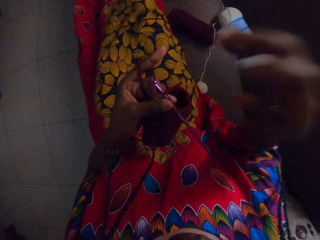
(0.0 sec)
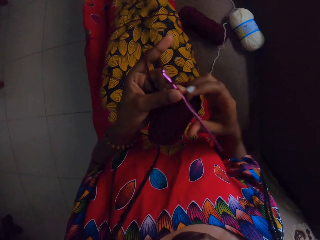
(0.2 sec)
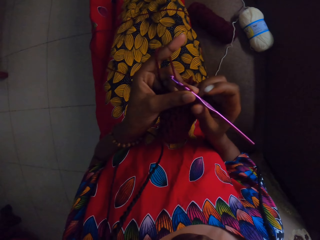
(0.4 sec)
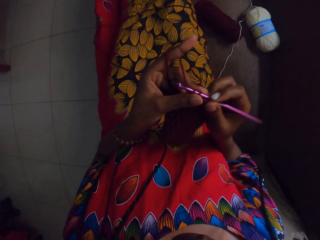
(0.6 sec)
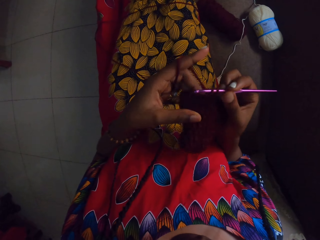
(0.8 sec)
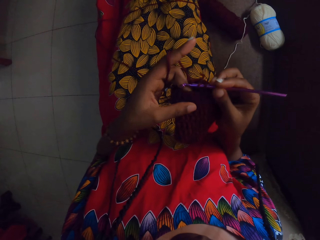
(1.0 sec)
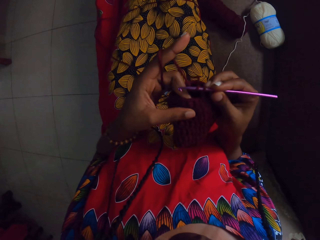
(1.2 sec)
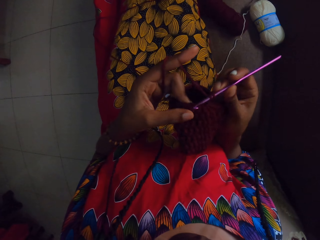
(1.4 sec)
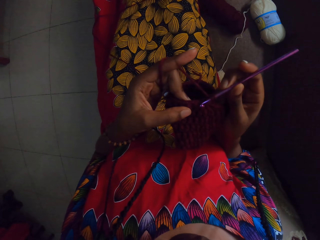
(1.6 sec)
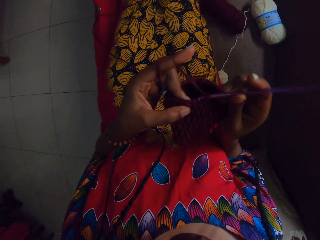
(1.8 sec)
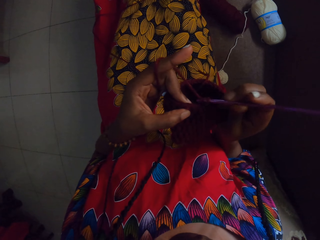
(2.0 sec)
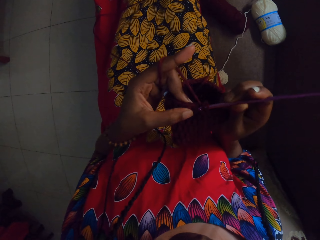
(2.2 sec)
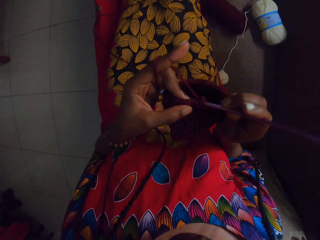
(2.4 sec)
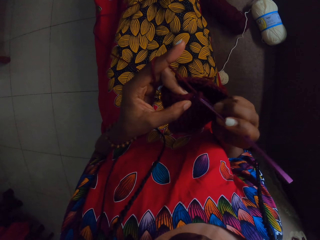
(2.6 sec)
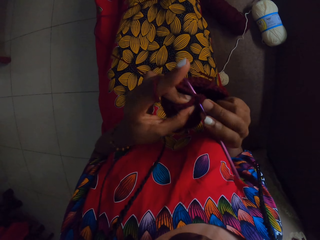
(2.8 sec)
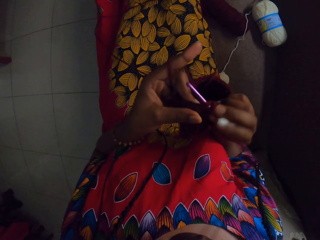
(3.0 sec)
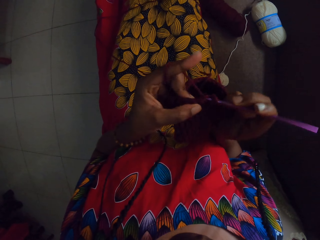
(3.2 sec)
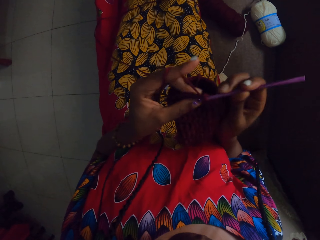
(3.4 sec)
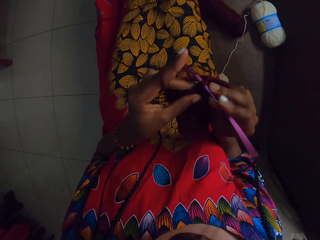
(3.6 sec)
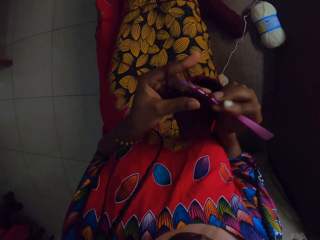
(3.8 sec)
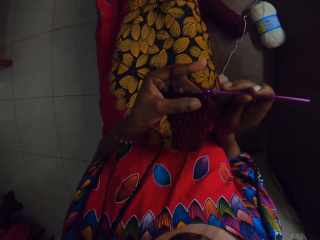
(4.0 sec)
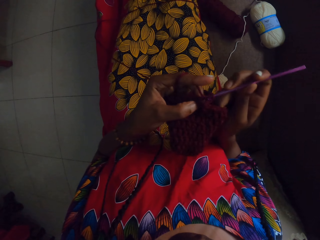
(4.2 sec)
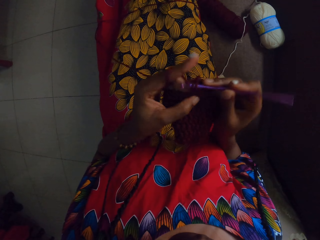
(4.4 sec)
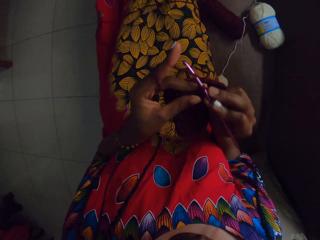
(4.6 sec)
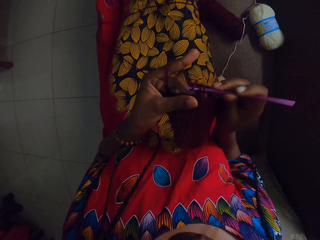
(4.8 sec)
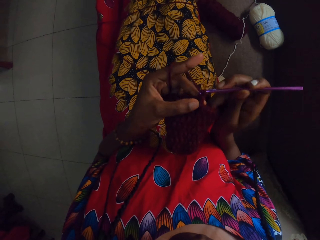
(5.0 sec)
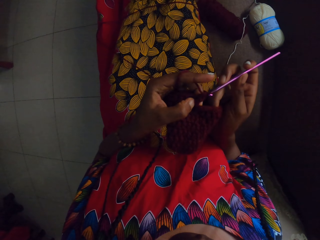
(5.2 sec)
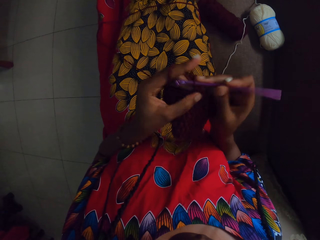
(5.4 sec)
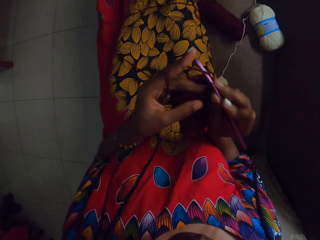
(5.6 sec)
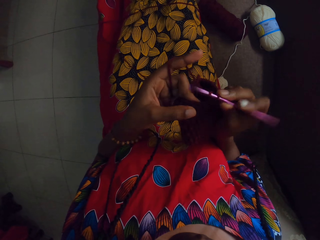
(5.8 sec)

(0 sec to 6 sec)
The camera wearer holds a crochet wool and a crochet hook with her left hand. She passes the crochet hook from her left hand to her right hand. She crochets the crochet wool with the crochet hook.

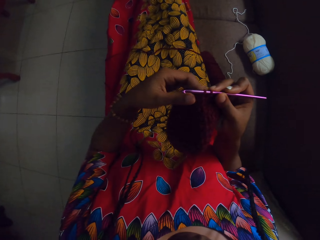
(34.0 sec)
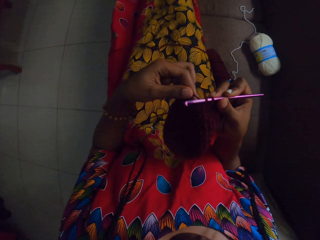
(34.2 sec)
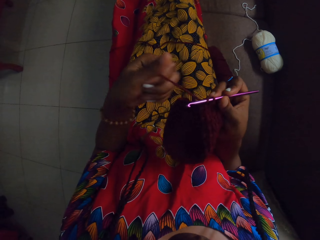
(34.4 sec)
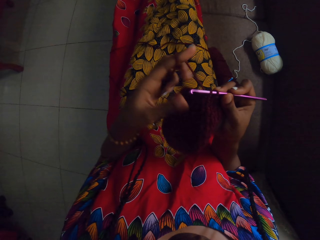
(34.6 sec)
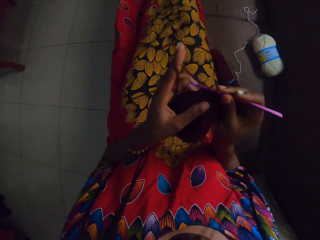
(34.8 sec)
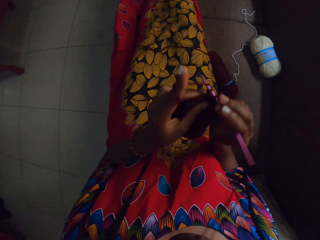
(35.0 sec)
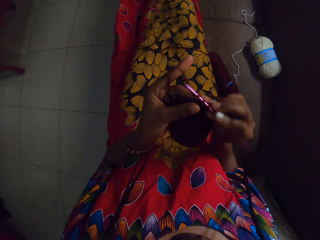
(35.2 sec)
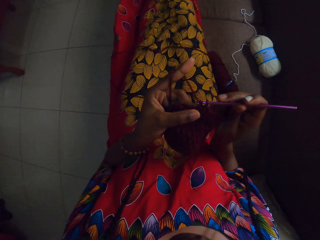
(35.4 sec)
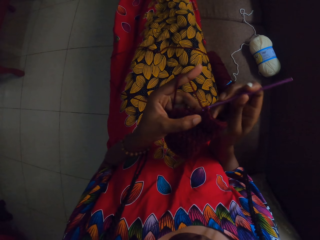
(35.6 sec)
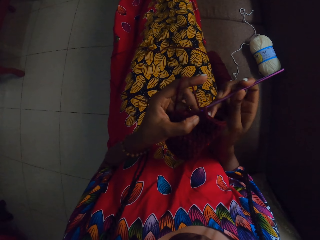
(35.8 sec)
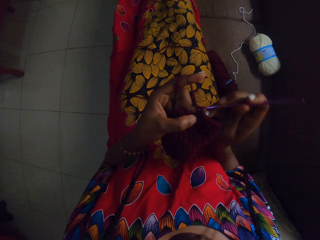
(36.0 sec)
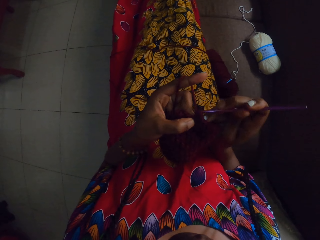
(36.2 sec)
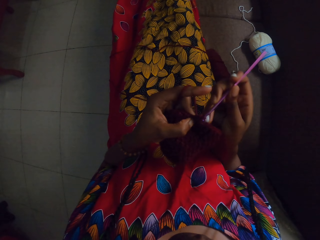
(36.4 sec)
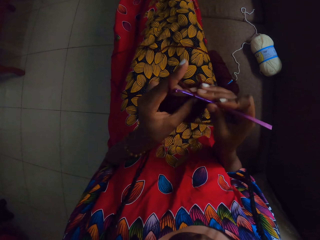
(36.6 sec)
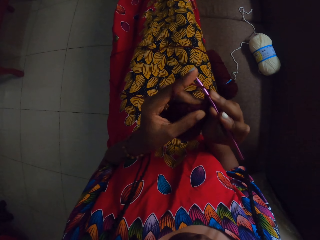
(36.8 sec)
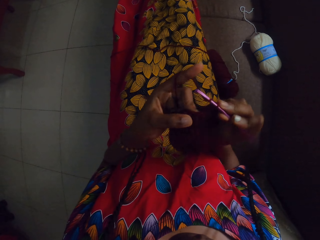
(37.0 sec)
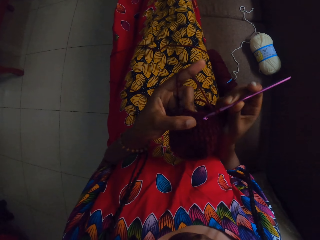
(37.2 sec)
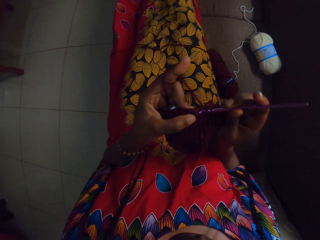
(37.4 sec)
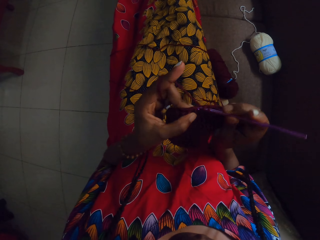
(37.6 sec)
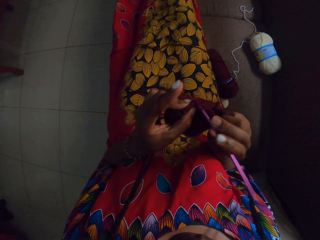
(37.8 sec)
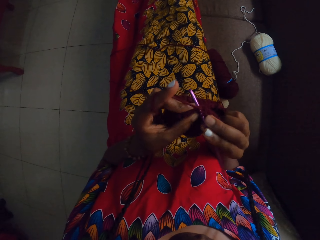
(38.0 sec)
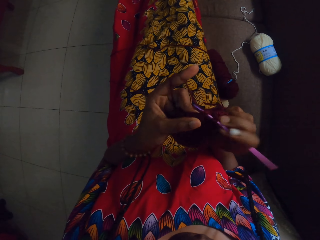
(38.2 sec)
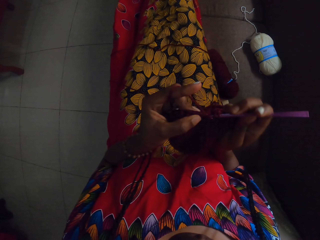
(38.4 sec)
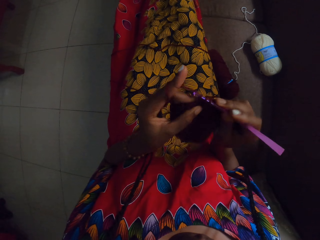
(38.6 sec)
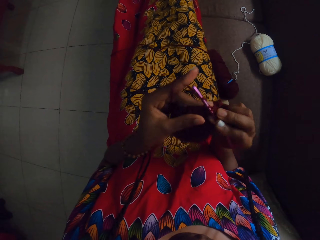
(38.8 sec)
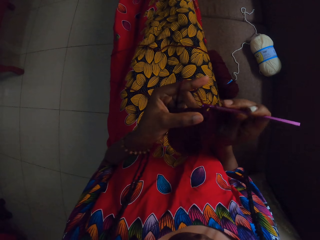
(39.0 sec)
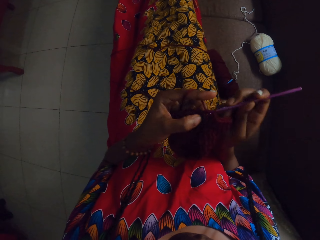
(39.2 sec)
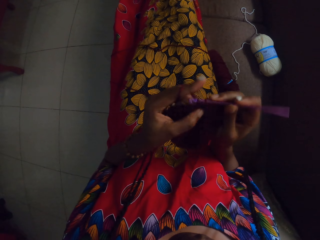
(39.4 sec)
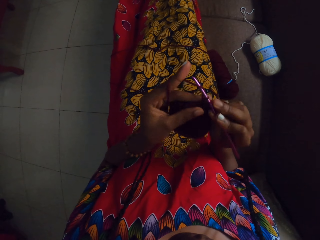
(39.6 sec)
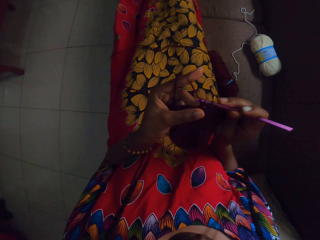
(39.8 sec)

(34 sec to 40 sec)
The camera wearer crochets the crochet wool with the crochet hook.

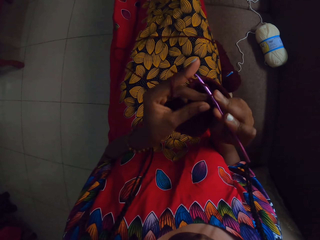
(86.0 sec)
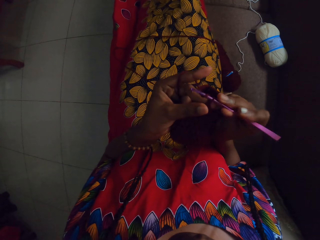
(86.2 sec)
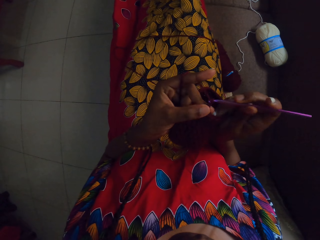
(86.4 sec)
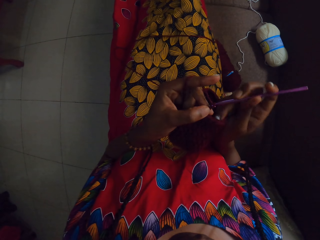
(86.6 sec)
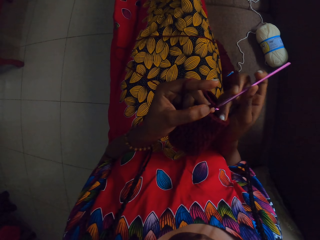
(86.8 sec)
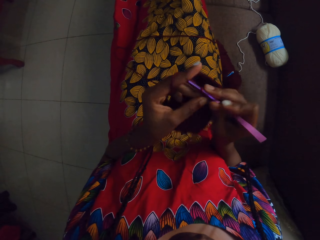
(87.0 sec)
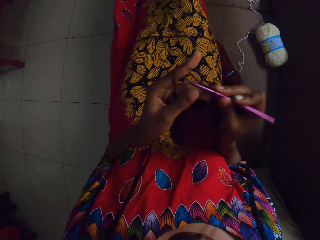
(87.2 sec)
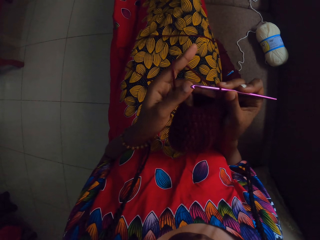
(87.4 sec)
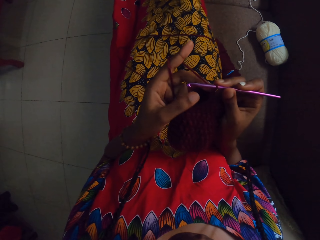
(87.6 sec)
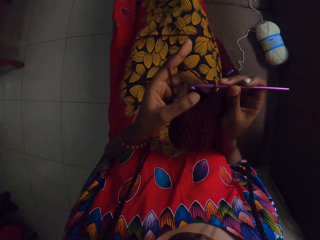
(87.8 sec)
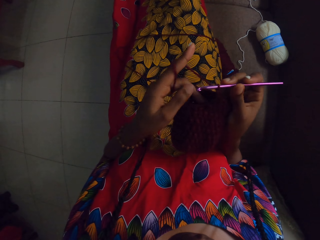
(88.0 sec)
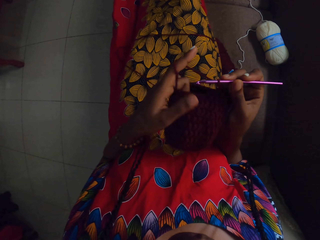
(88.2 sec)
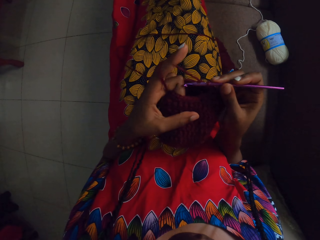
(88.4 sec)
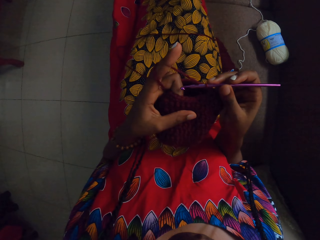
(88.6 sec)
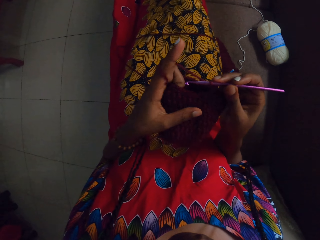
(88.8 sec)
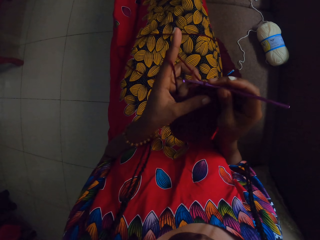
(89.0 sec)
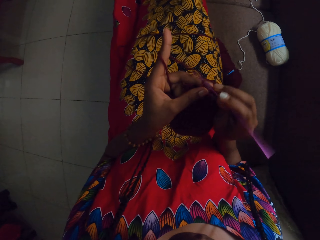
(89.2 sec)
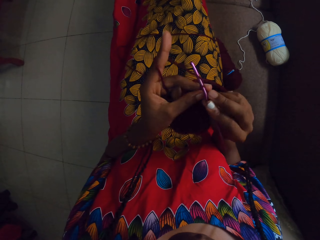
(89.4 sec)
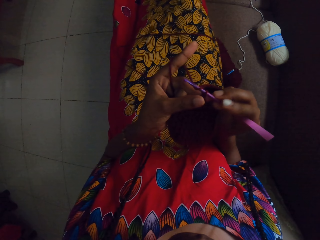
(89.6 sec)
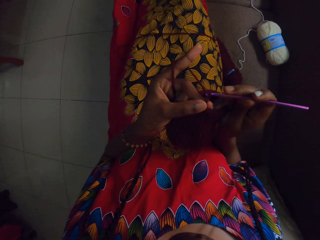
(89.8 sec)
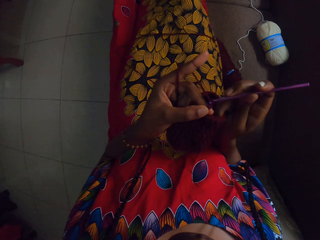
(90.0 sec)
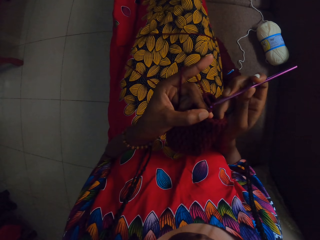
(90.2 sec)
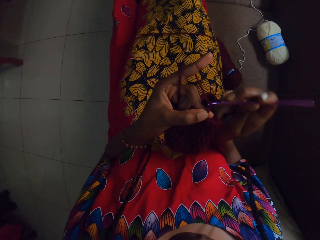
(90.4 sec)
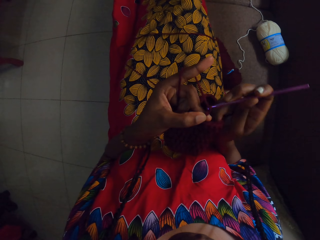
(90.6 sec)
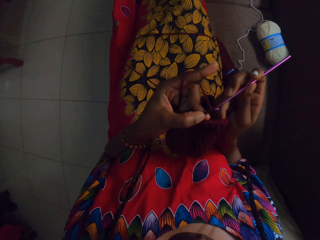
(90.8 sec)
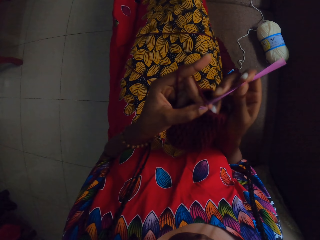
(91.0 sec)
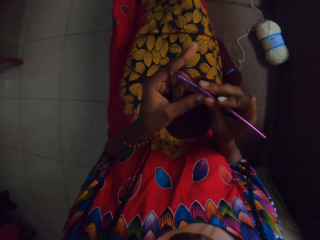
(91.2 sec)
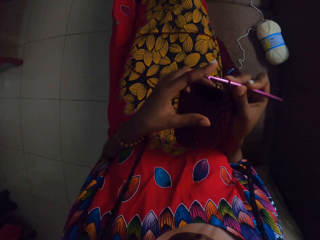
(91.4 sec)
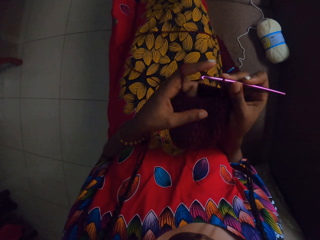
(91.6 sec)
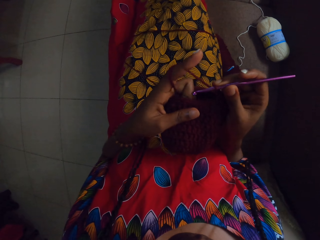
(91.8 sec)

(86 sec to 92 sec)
The camera wearer adjusts her left finger. She knits a yarn with a crochet.

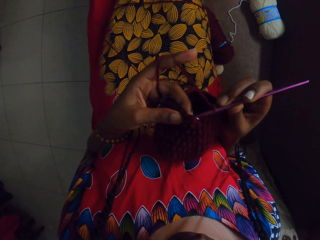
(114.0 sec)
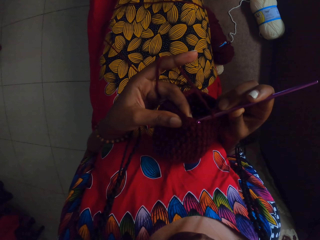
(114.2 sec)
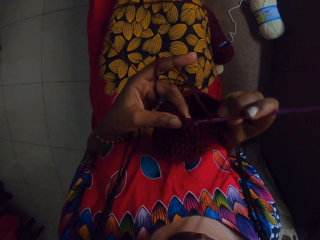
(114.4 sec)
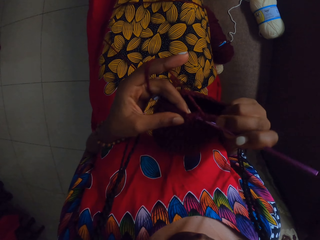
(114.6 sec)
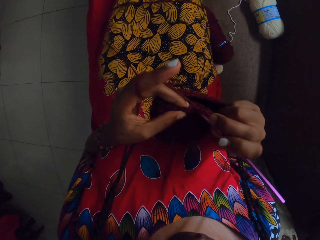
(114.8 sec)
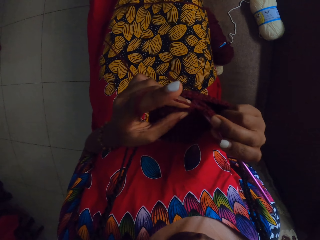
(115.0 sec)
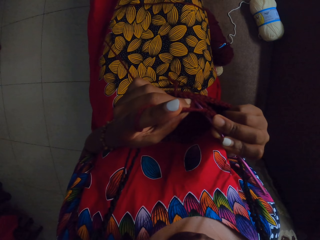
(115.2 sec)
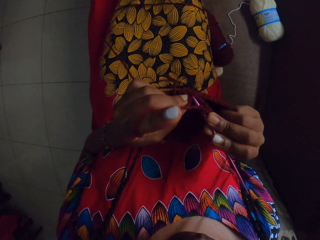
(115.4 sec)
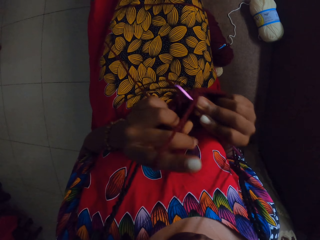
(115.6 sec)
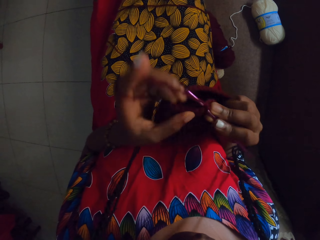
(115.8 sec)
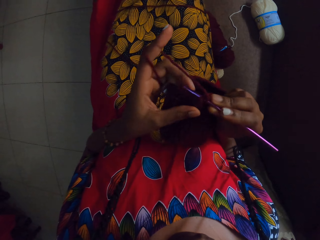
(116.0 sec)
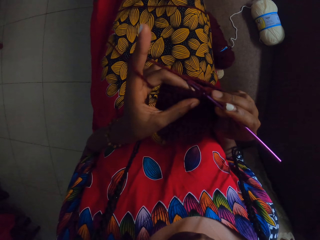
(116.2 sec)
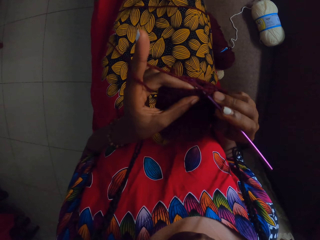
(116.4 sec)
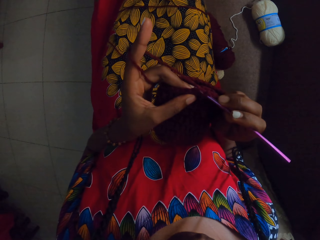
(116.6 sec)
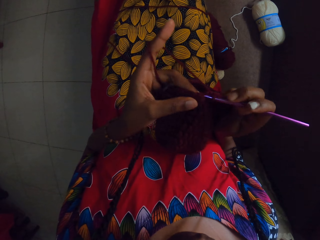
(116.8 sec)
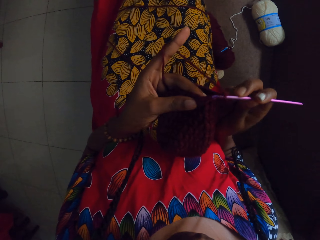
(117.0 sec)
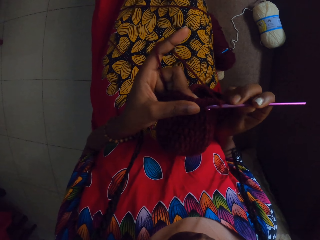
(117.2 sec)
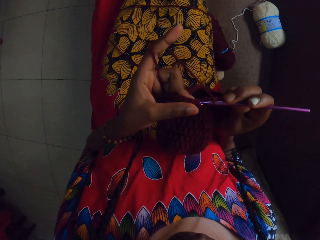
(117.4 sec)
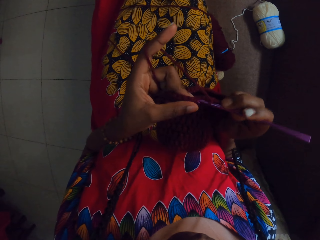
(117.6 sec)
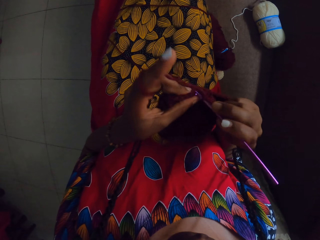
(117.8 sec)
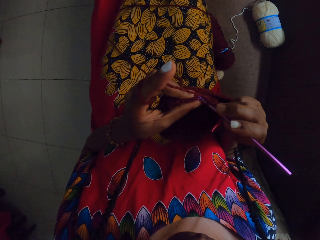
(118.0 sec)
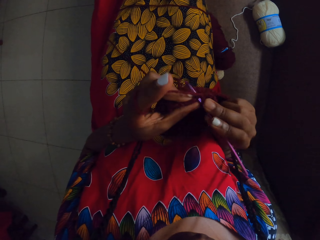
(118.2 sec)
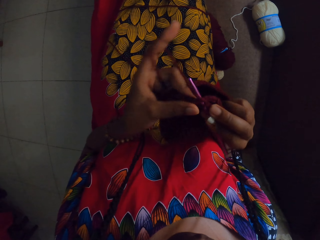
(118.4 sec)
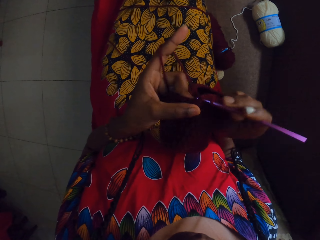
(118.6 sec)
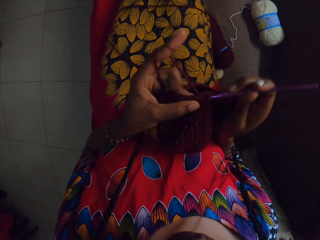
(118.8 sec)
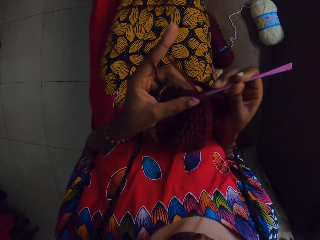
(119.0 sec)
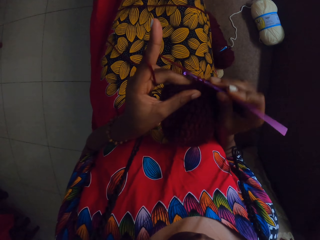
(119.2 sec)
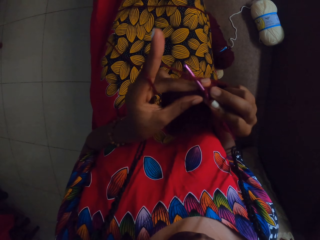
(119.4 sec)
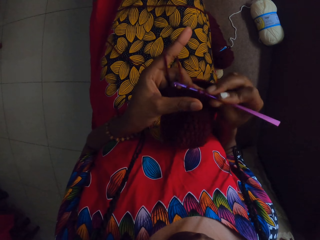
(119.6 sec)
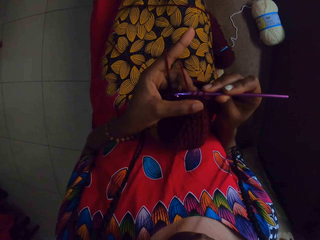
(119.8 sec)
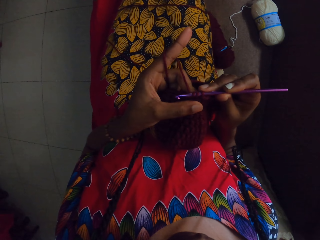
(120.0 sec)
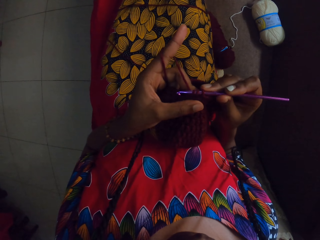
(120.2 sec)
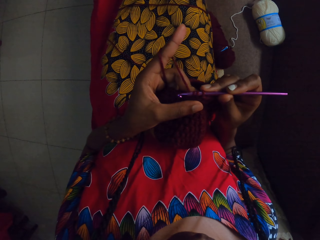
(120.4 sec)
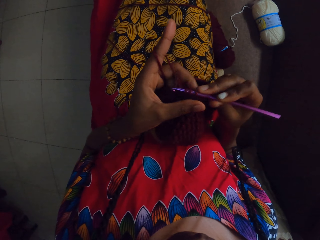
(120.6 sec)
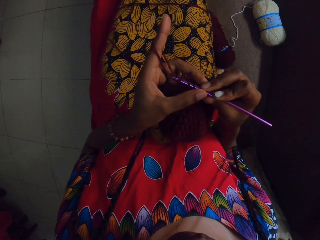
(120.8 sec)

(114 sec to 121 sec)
The camera wearer knits a yarn with a crochet.
